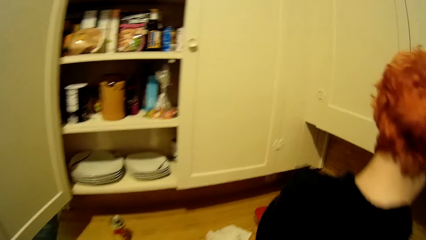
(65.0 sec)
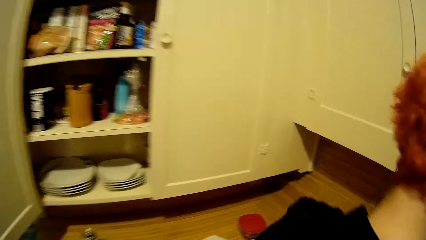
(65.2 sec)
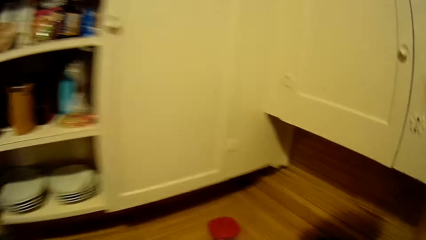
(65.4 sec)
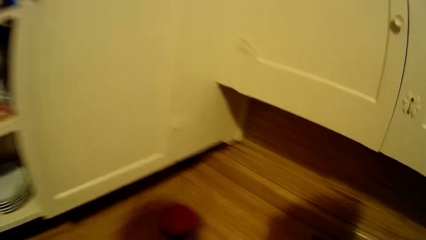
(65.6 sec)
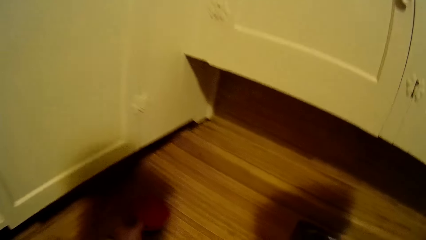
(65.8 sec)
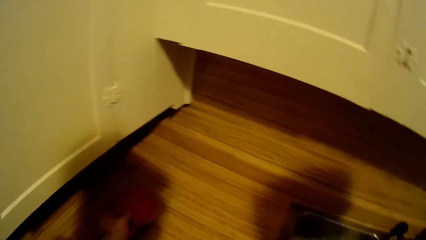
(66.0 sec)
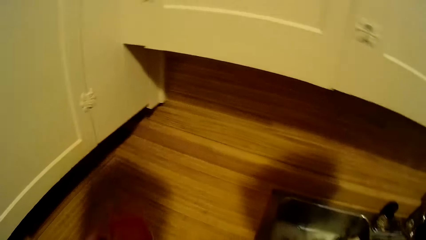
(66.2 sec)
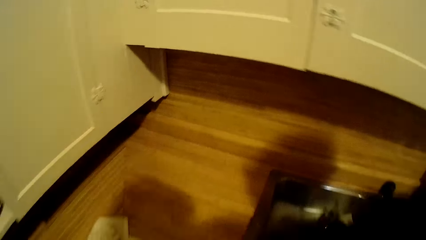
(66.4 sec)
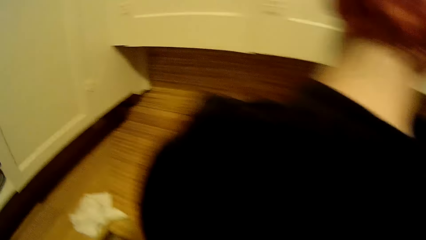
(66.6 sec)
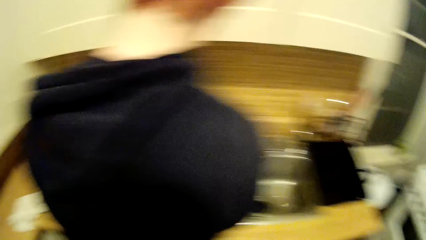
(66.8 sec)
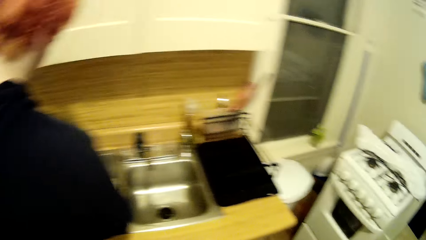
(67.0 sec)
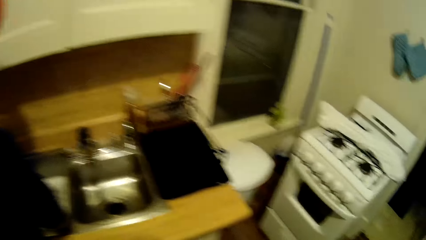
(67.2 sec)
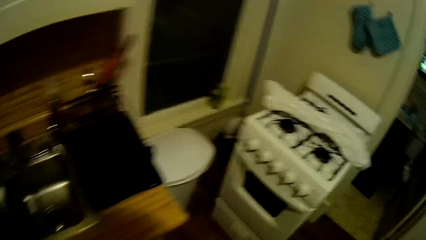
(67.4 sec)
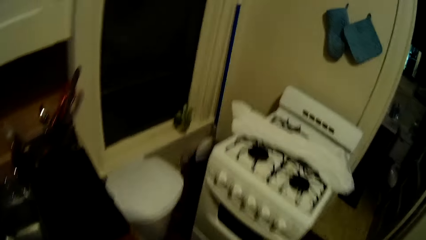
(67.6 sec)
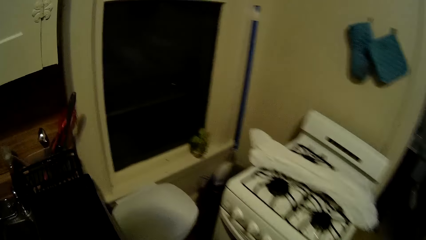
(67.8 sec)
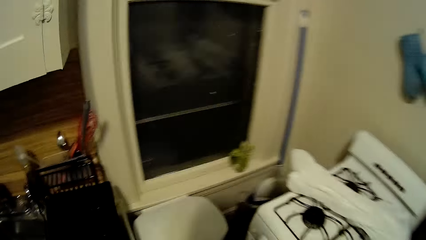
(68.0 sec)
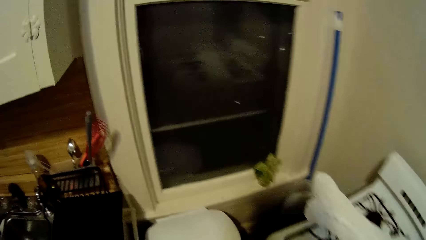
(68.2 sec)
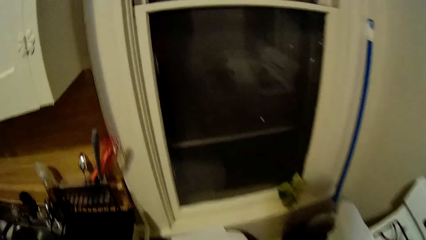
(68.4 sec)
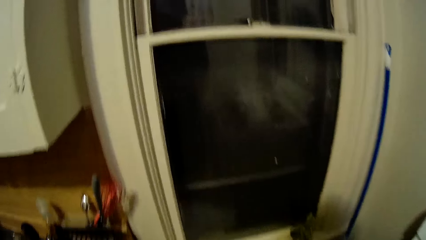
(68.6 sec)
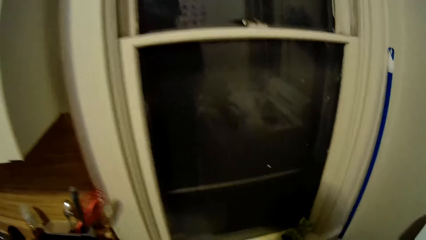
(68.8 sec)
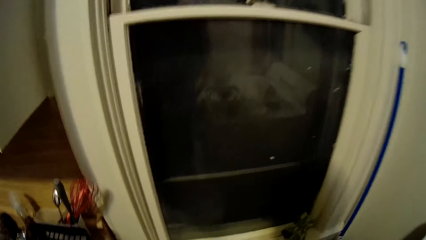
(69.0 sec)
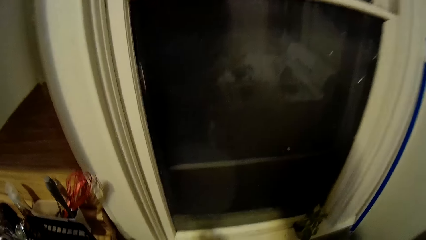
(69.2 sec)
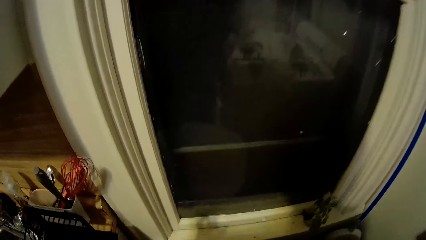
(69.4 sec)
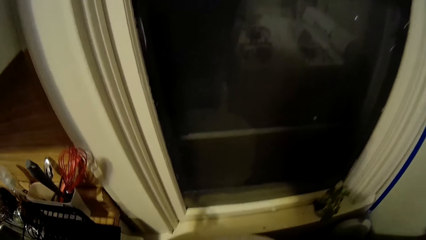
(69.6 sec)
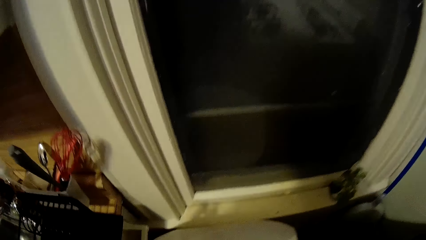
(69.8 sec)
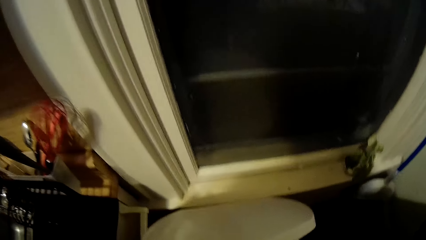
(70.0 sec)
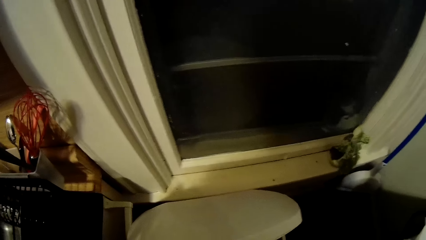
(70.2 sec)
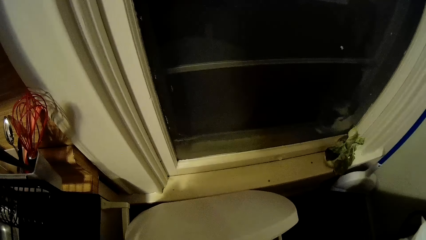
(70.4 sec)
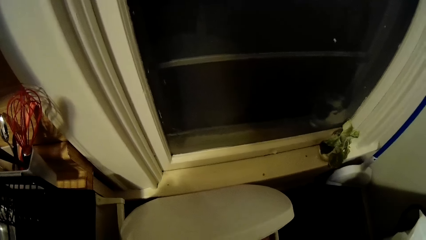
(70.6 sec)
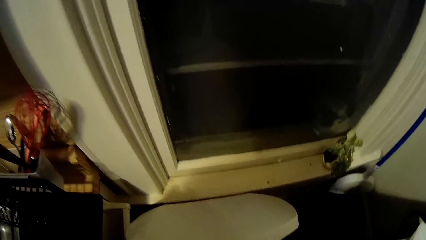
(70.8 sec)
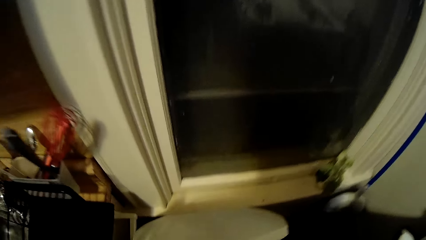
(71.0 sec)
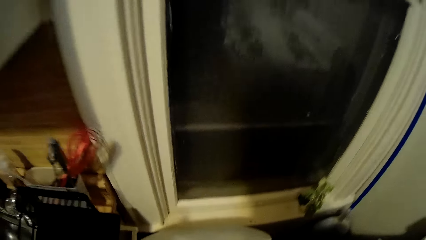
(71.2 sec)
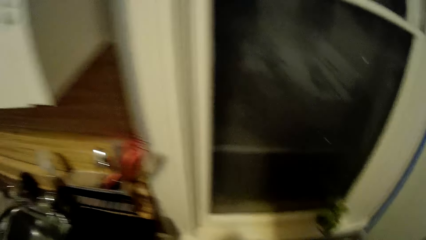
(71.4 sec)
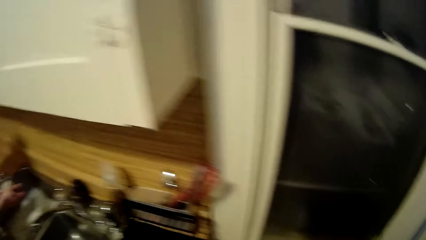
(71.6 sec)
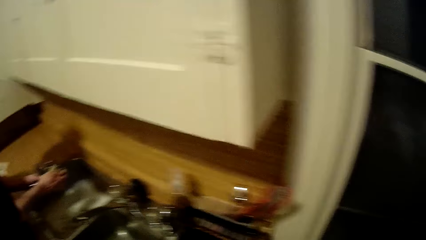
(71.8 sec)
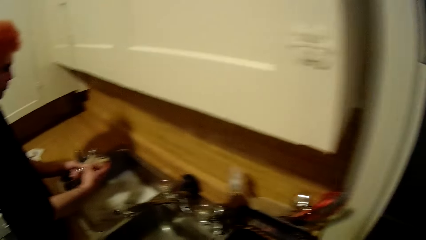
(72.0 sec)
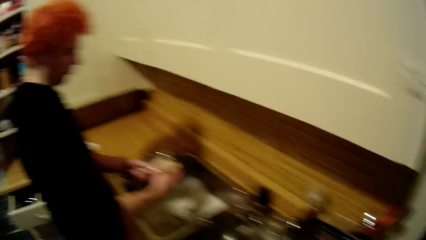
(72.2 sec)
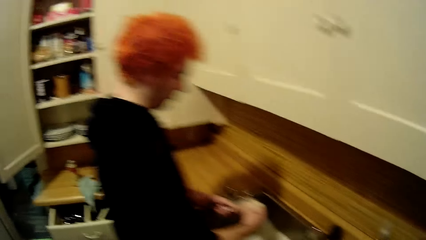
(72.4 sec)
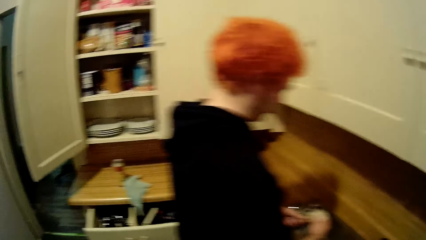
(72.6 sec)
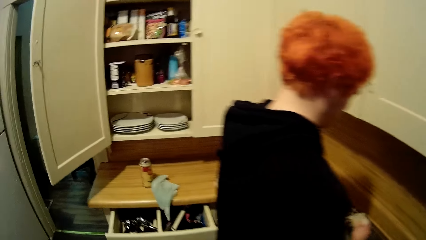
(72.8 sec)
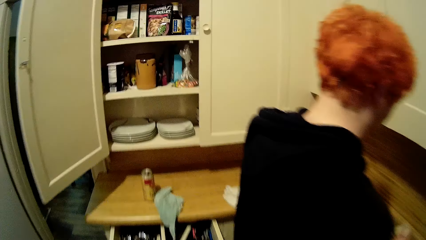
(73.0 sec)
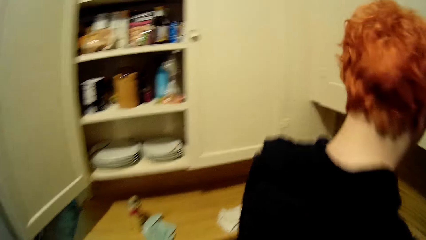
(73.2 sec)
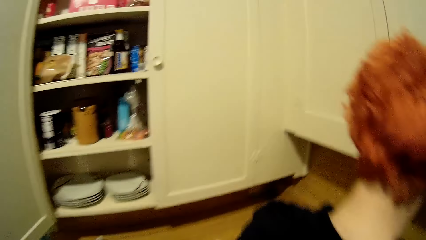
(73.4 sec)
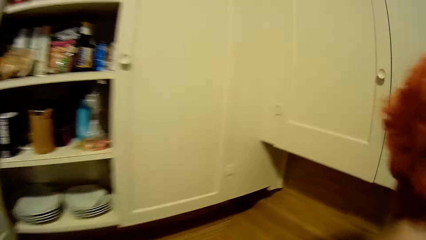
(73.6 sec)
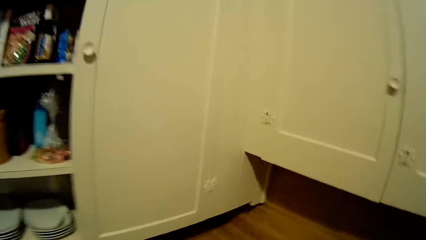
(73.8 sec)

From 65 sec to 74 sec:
The camera wearer walks towards the bin. They discard trash in the bin.

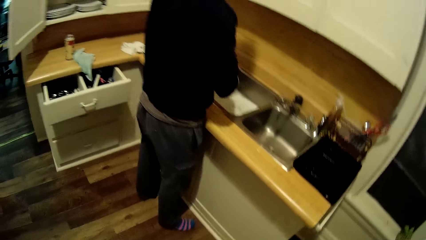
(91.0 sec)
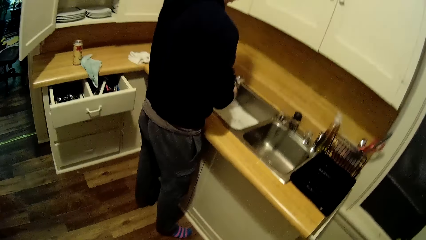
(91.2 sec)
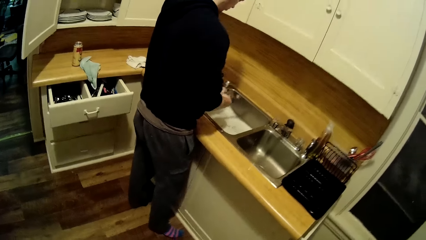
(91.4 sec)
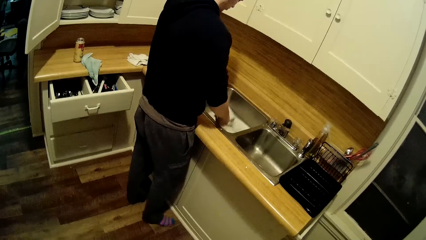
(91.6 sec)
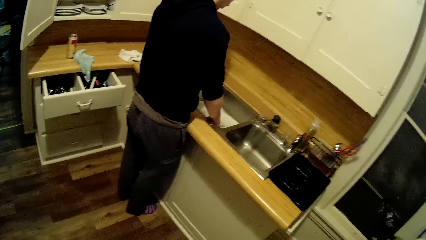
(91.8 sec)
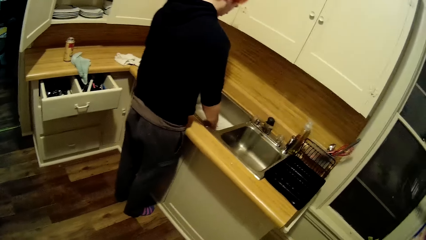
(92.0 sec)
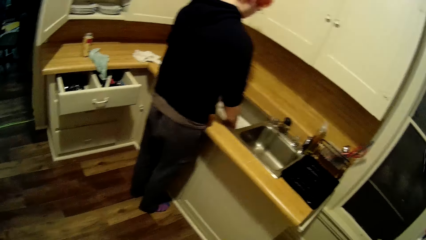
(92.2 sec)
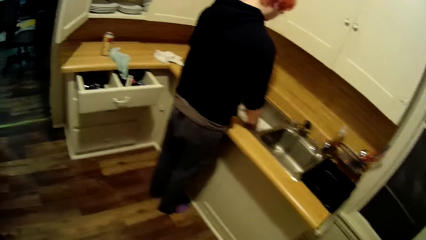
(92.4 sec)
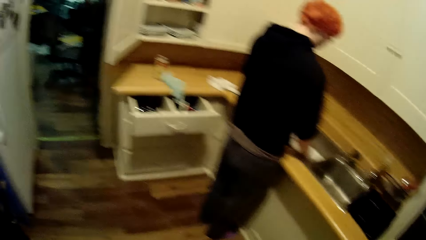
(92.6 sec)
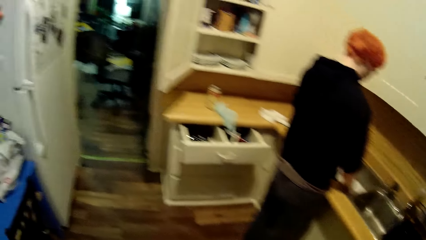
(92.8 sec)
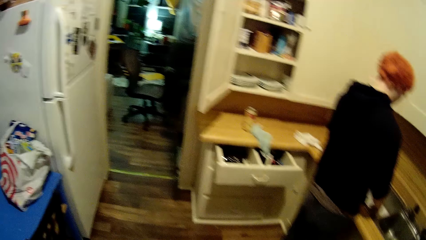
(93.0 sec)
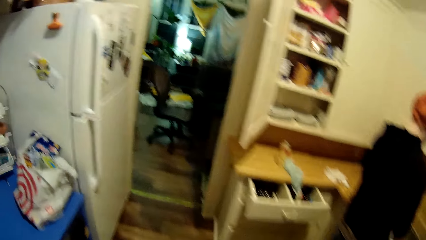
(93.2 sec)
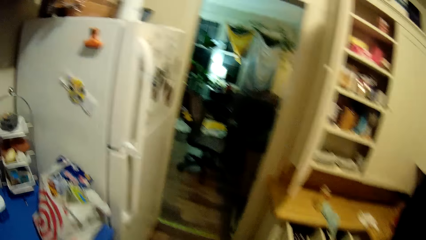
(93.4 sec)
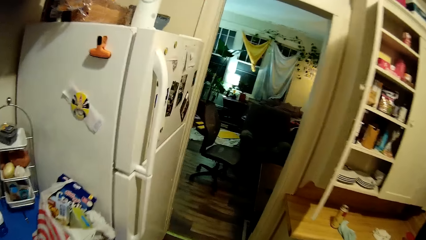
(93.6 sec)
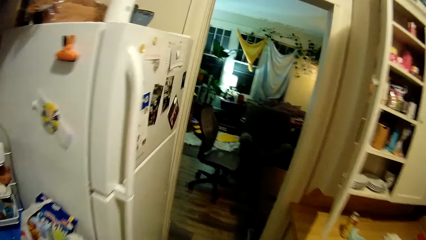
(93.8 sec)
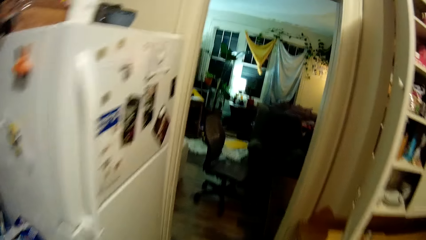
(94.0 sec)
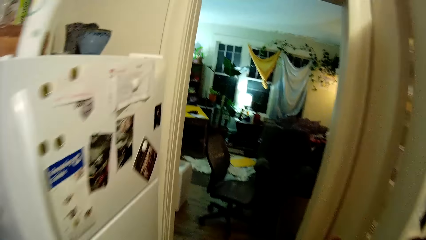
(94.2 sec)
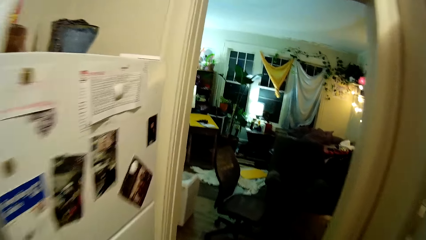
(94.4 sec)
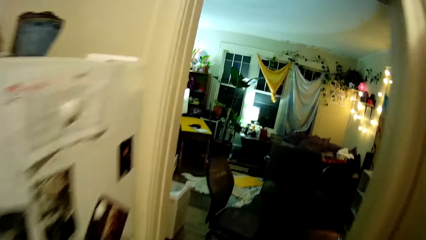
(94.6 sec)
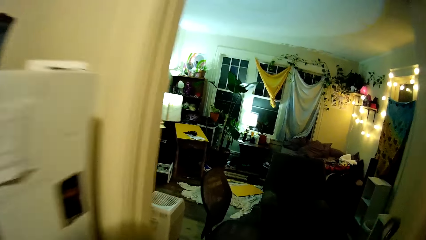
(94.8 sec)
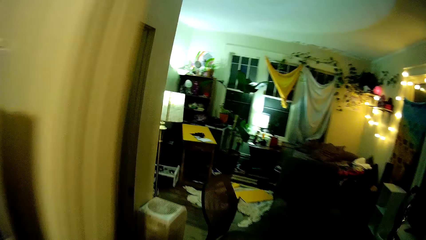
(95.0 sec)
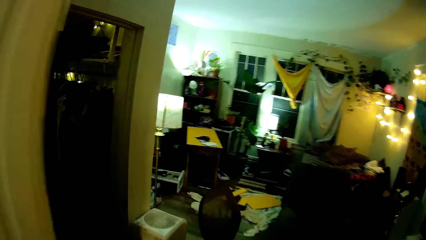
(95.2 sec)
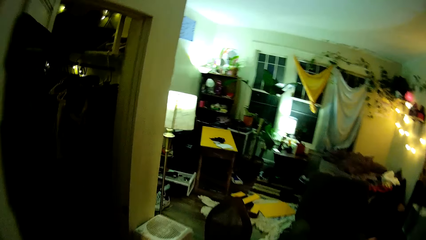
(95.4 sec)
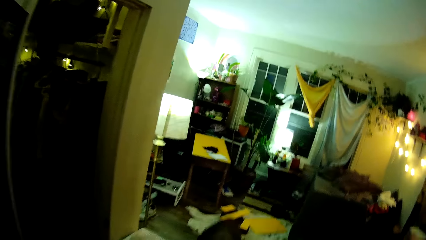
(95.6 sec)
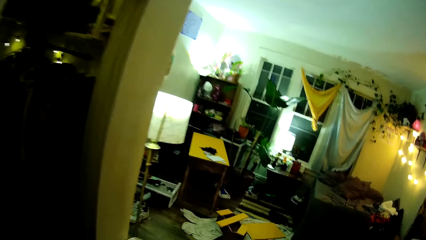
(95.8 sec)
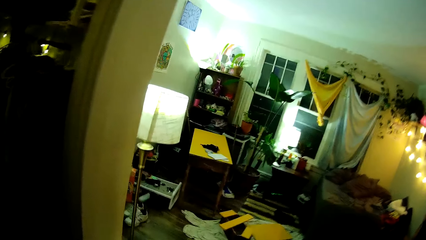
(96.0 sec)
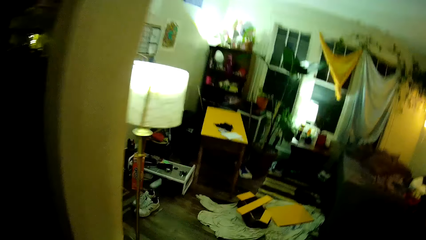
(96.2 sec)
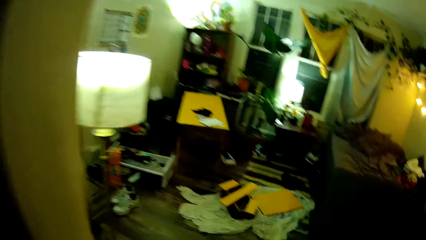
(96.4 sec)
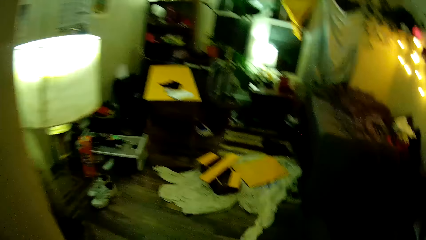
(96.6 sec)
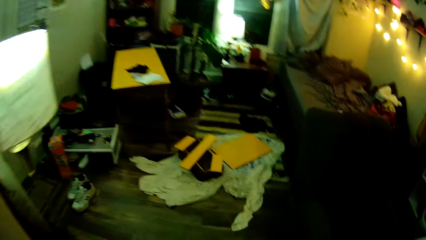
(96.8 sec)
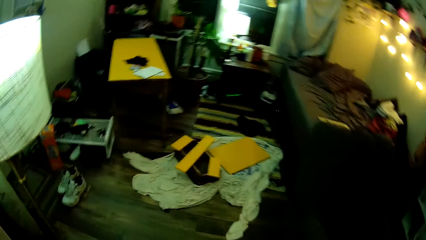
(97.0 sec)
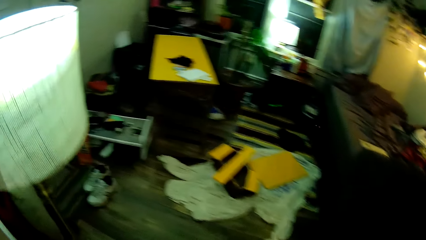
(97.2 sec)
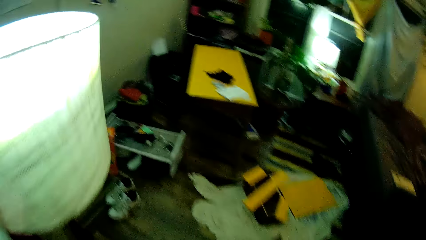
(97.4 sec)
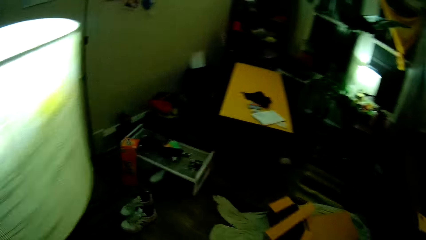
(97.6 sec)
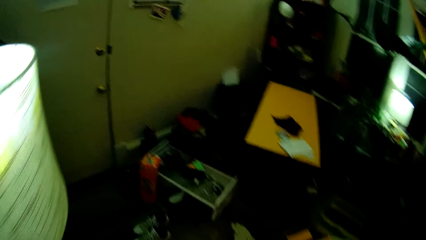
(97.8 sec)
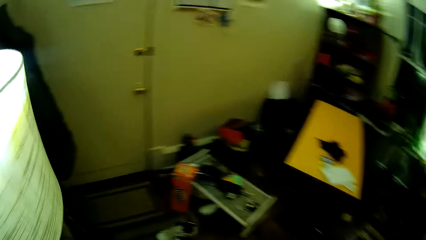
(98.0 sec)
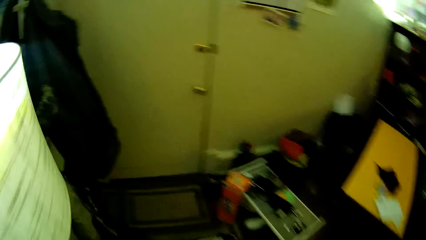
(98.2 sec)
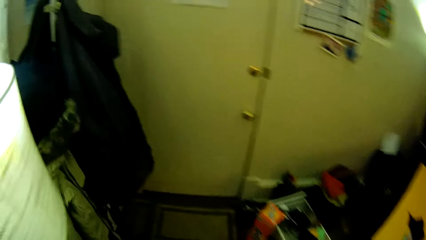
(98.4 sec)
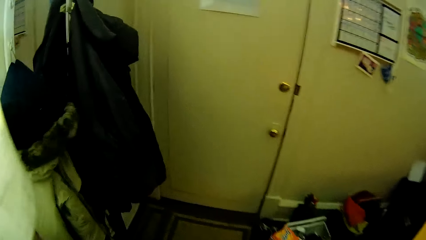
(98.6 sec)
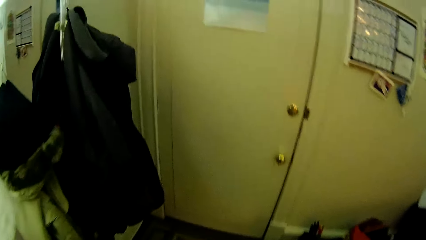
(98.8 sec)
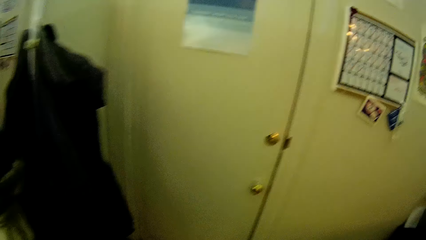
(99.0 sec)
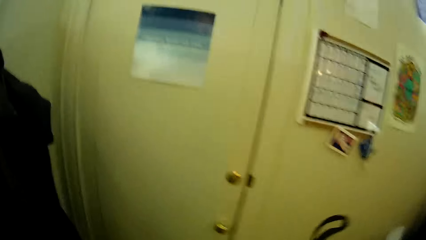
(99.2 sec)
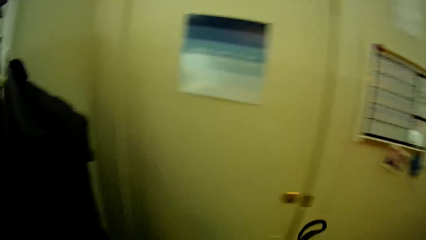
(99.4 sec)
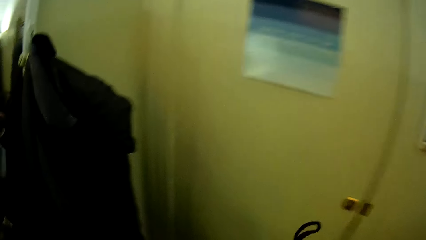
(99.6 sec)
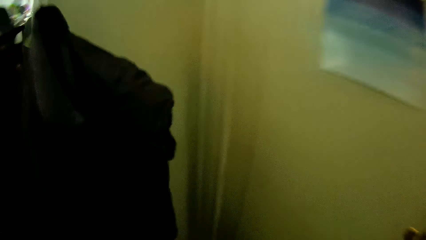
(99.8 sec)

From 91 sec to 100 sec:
A man washes the dishes in the sink. The camera wearer walks into the seating room.
